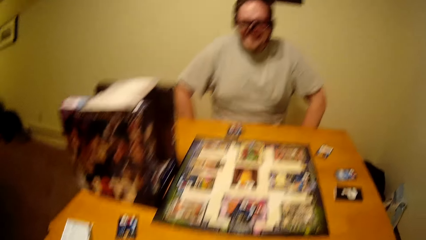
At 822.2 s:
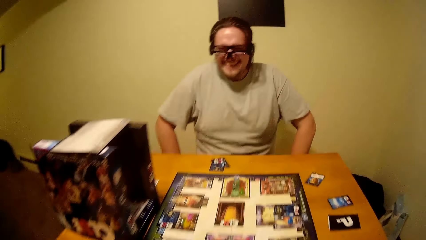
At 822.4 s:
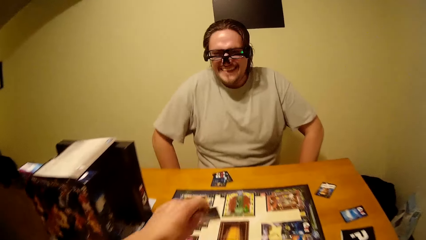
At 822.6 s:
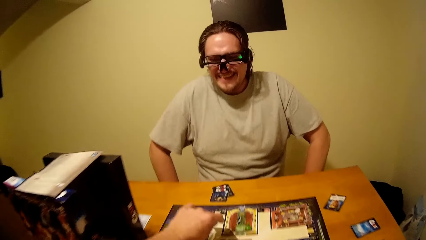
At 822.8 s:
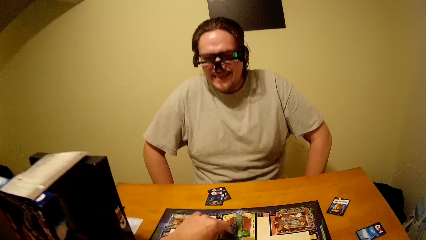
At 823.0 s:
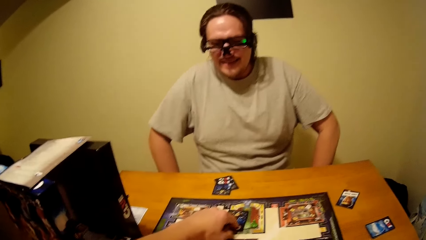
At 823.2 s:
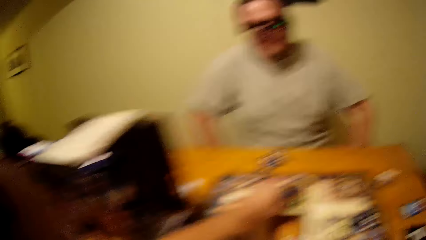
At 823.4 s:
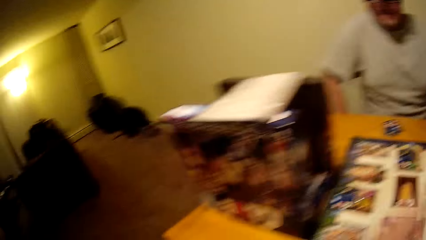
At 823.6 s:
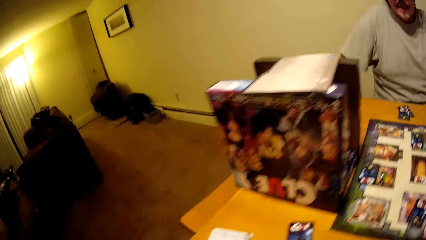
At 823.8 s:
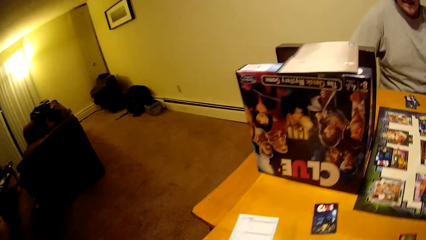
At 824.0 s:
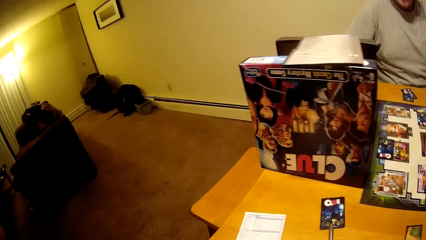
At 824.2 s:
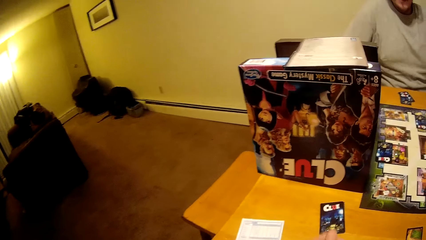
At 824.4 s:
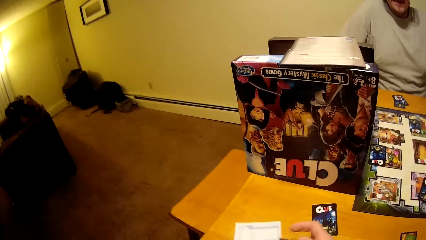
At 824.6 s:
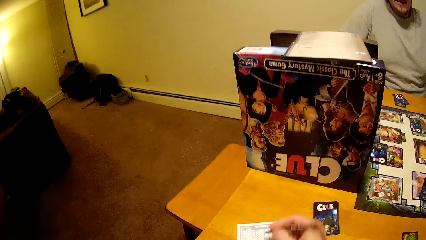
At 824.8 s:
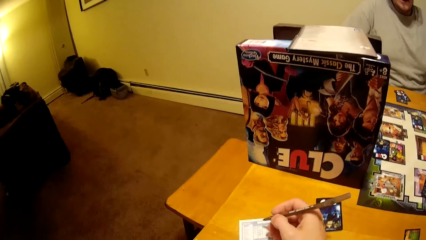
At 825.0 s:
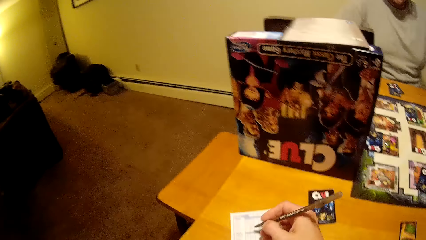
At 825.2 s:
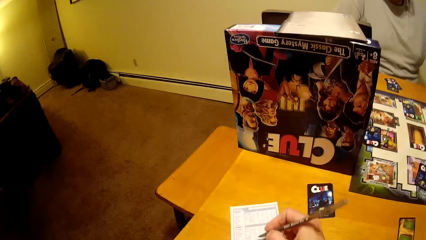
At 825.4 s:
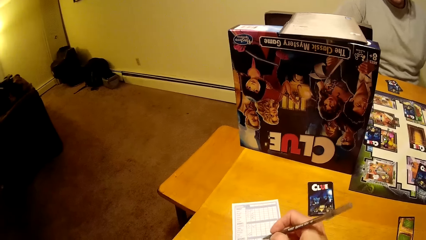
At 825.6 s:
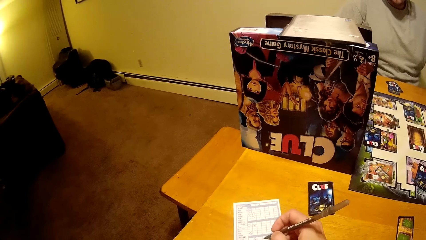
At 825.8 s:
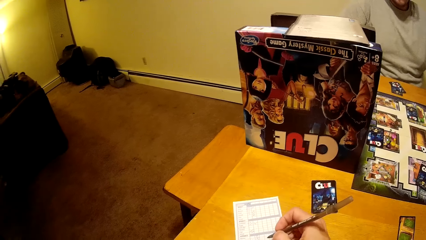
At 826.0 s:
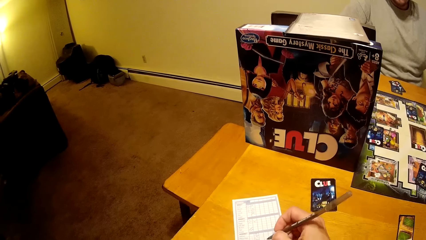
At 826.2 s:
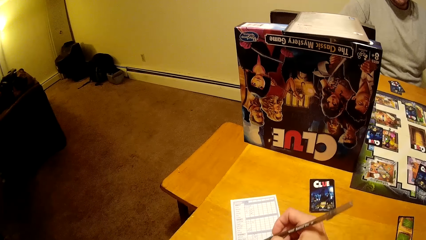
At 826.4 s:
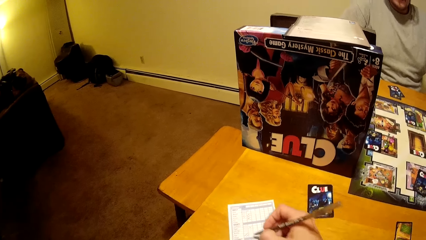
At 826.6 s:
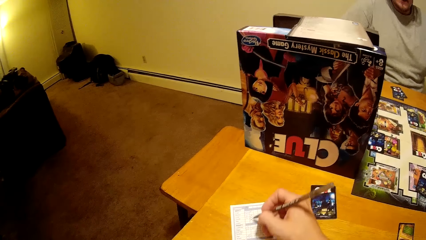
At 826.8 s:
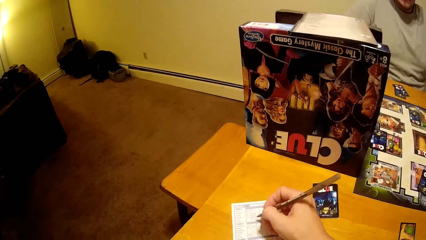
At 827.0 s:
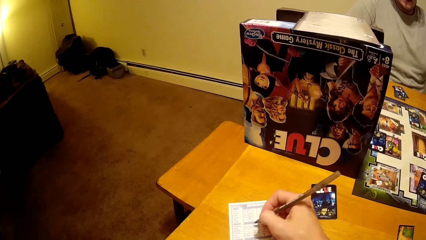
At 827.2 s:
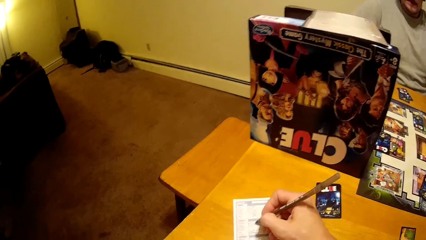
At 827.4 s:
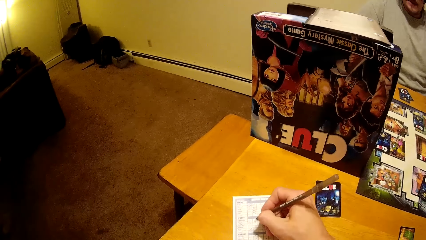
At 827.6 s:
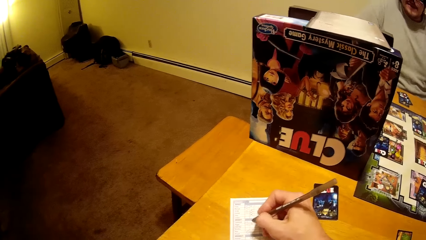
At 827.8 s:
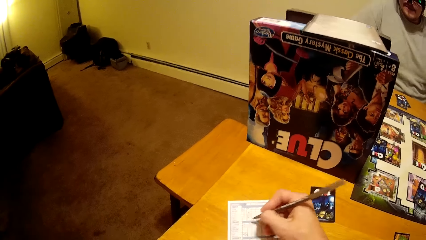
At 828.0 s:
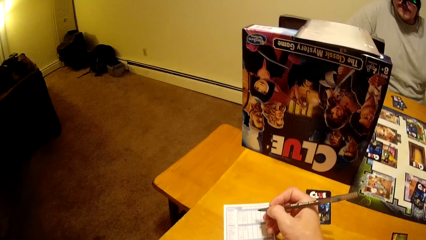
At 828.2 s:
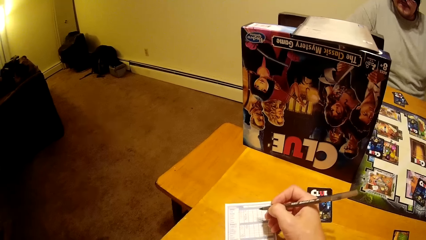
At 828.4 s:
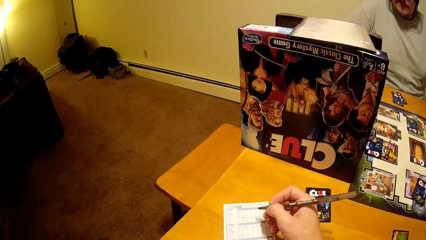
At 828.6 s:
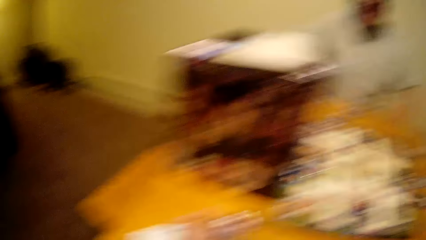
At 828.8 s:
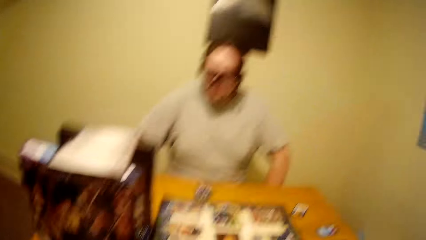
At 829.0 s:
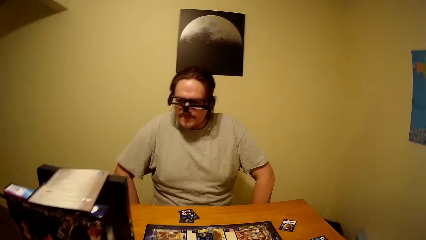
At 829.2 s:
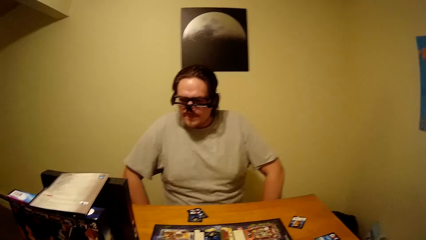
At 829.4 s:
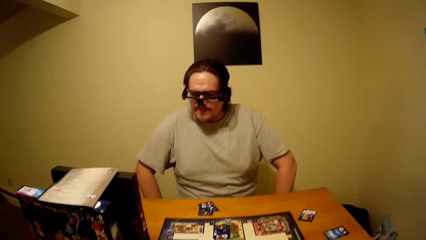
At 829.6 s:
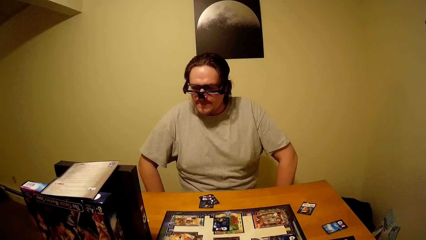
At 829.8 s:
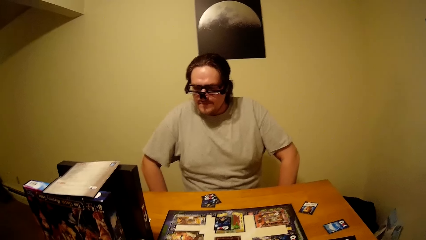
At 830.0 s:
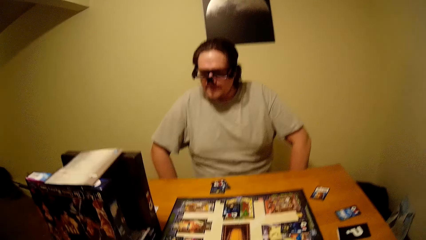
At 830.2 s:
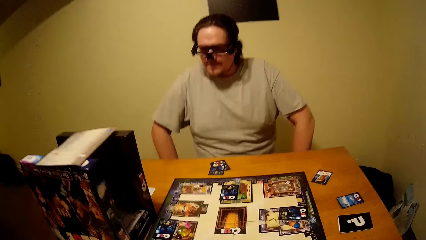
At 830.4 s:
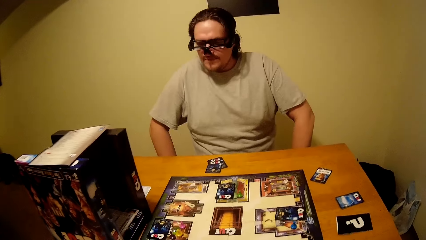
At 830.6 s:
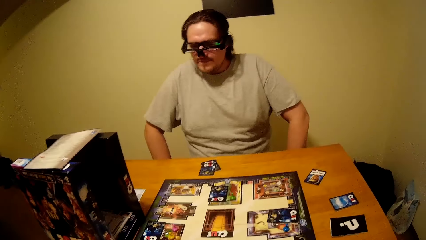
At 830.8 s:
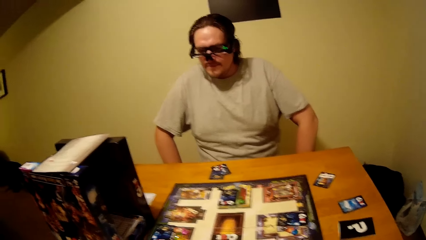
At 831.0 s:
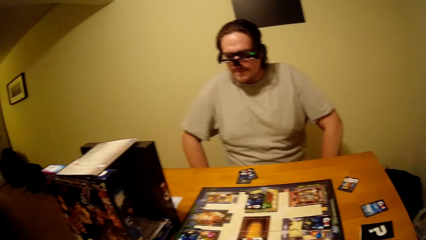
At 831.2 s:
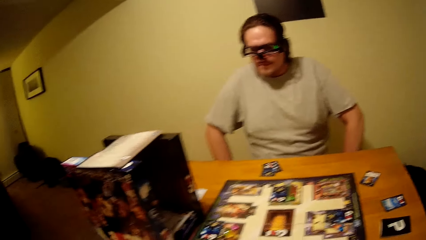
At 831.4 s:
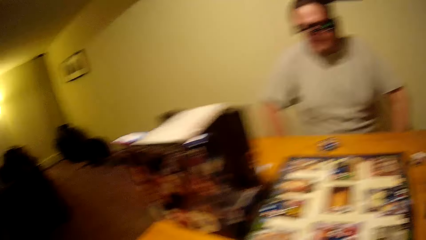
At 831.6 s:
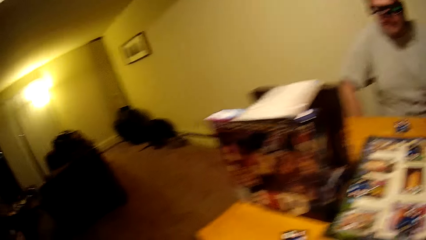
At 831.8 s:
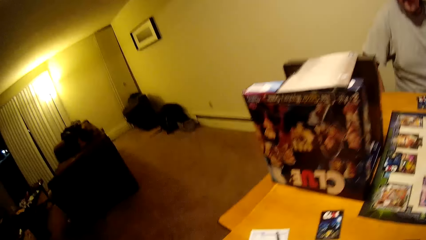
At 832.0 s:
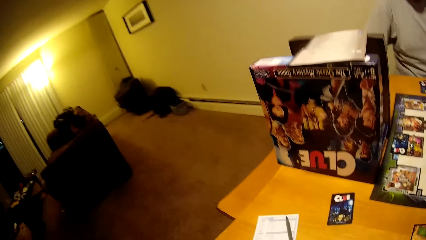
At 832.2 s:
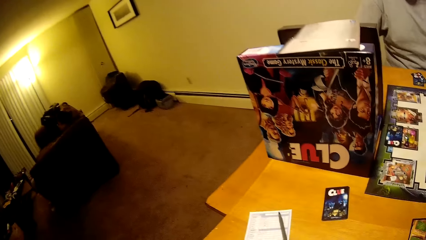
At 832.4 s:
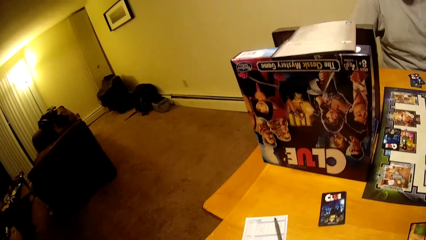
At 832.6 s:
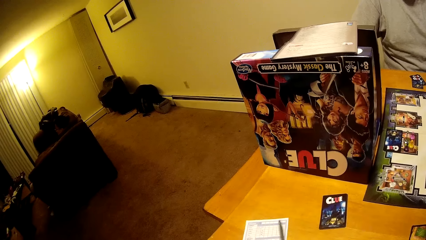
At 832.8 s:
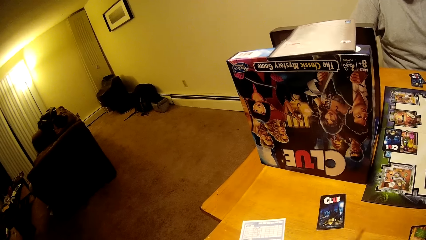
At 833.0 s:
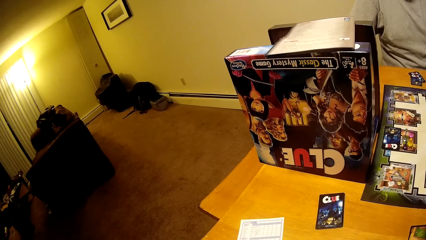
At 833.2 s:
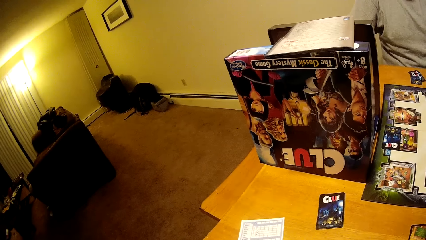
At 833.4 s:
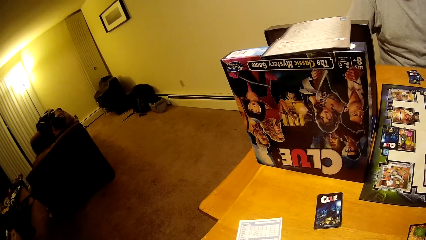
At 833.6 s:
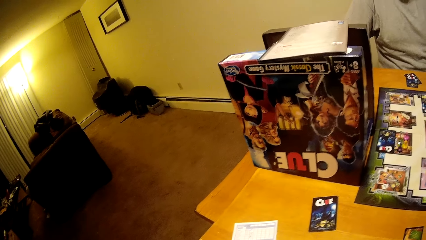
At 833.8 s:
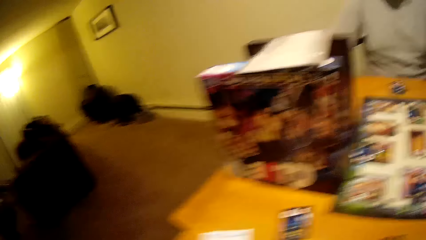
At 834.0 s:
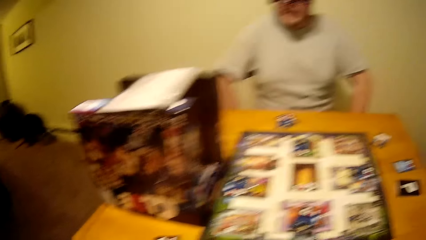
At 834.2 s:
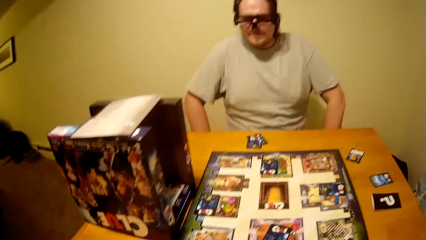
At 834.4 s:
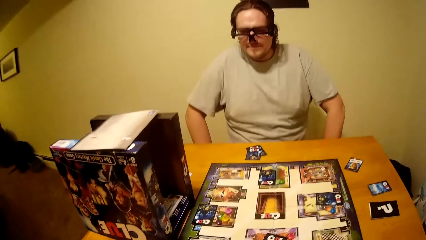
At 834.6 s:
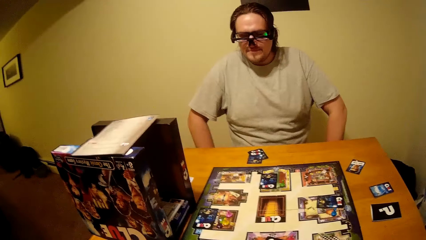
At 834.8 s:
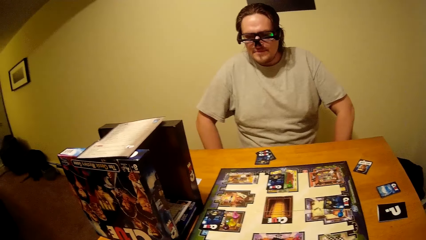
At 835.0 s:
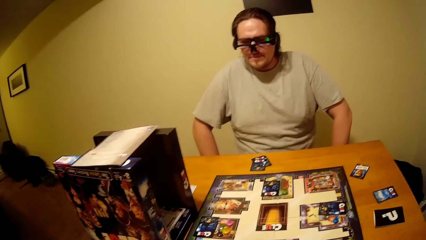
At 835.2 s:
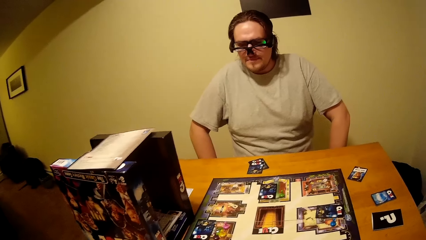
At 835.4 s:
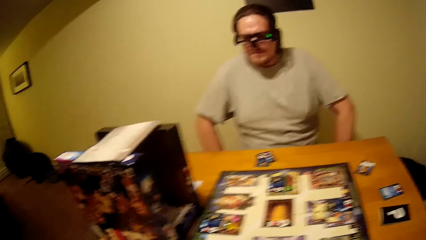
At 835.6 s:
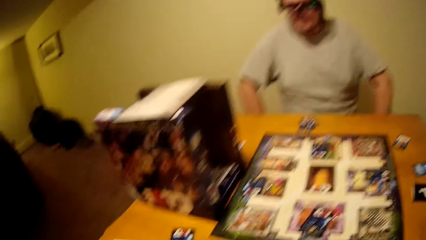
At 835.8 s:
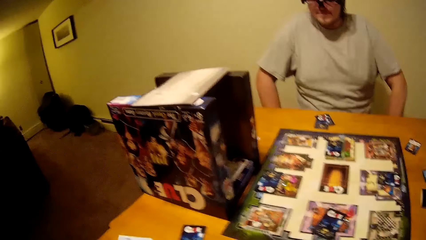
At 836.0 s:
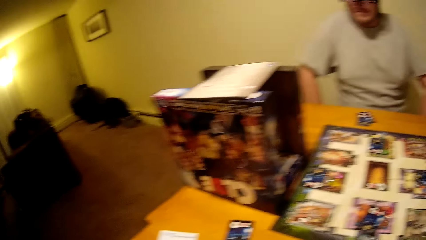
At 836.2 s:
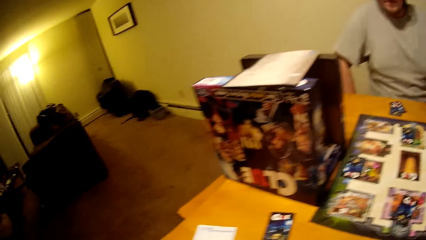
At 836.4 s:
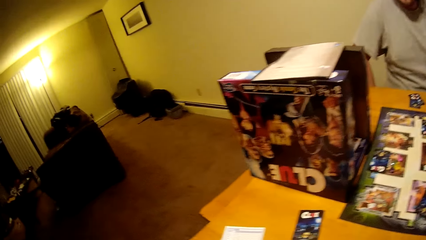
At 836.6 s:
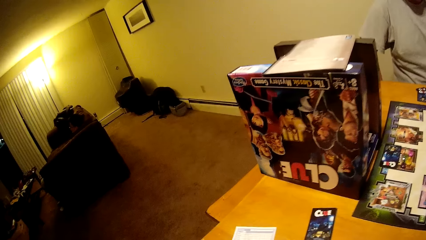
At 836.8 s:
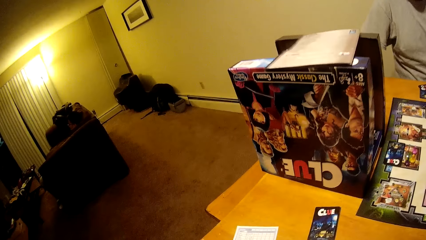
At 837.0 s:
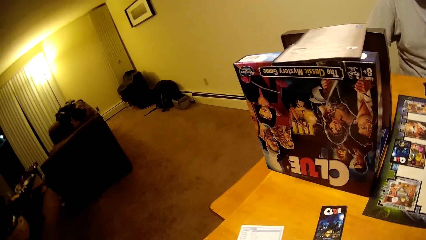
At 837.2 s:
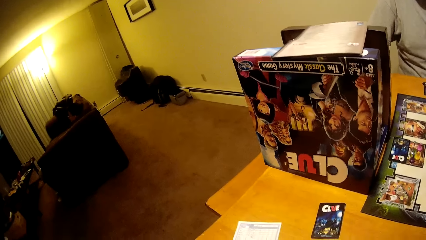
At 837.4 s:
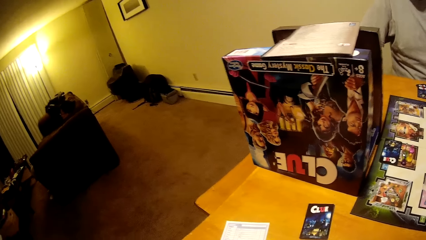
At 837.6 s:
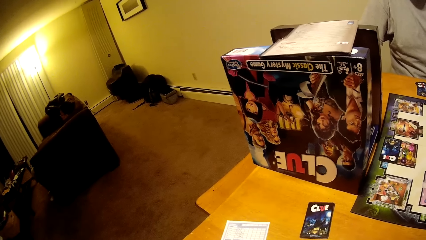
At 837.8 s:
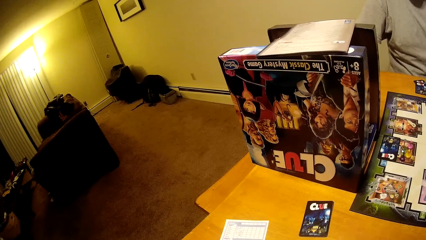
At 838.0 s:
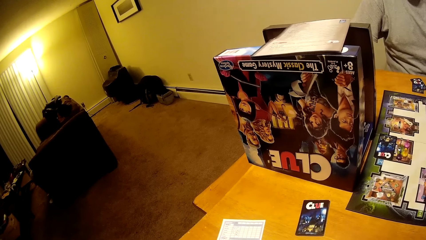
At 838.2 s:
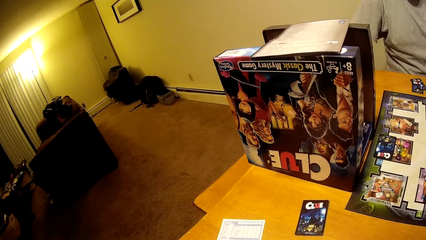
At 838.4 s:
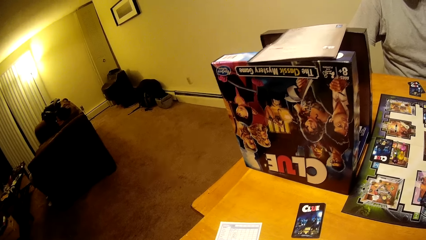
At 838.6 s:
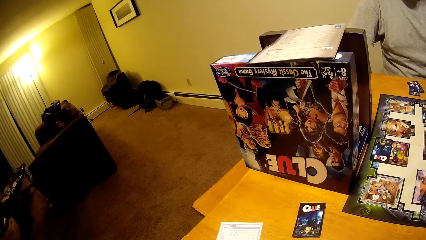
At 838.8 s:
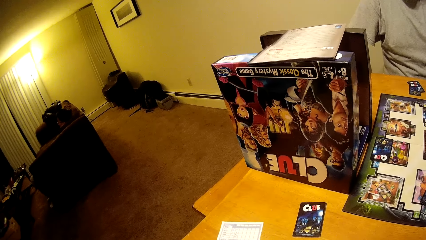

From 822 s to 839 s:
The camera wearer plays the board game. They place the card on the clue board. They pick a pencil from the table. They write on the paper. They place the pen on the table. They converse with a man. They pick the pen from the table. The man checks the board.
